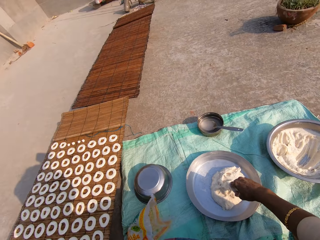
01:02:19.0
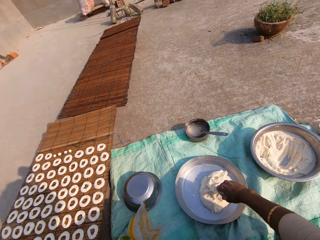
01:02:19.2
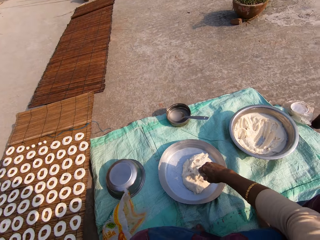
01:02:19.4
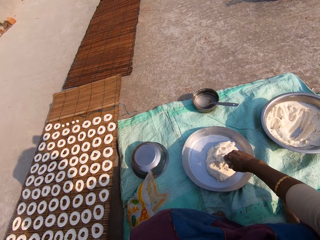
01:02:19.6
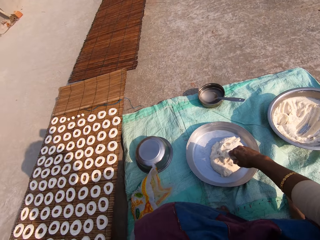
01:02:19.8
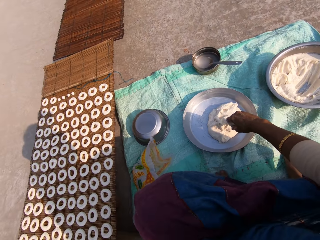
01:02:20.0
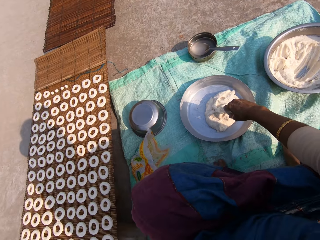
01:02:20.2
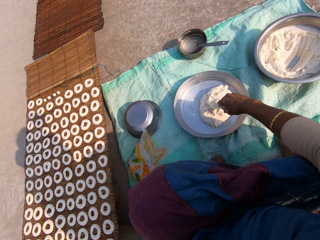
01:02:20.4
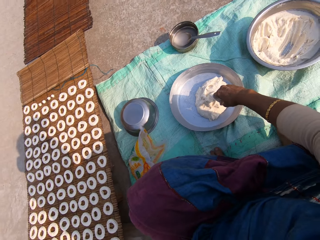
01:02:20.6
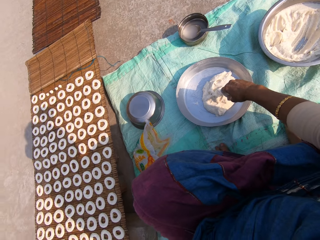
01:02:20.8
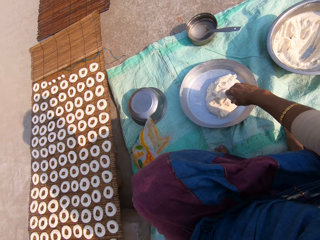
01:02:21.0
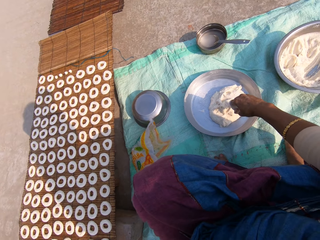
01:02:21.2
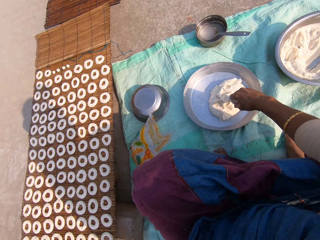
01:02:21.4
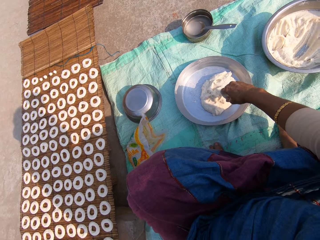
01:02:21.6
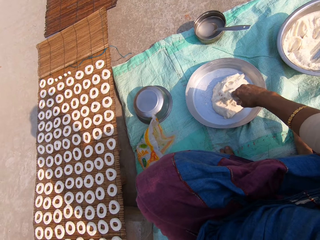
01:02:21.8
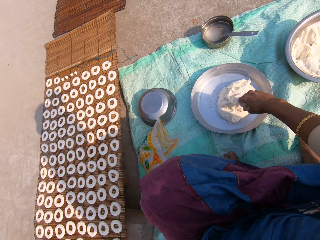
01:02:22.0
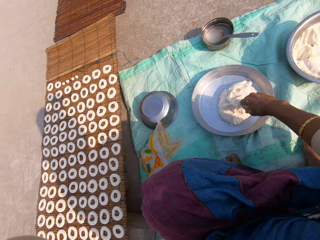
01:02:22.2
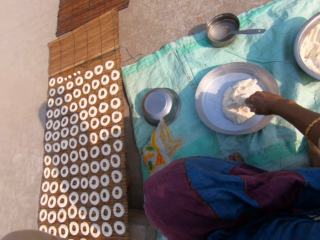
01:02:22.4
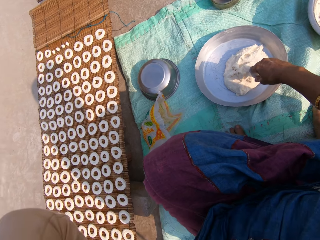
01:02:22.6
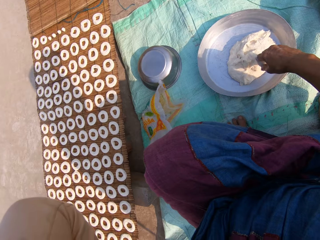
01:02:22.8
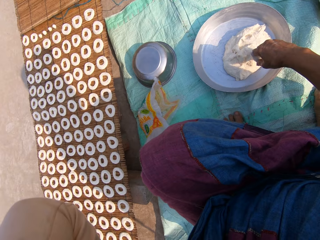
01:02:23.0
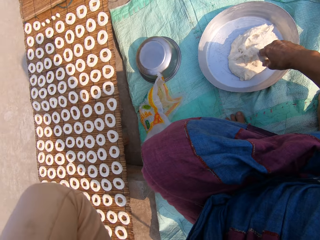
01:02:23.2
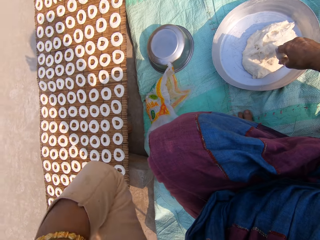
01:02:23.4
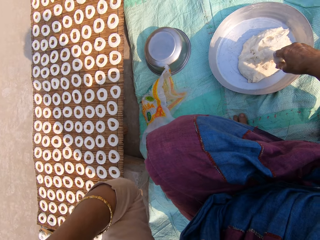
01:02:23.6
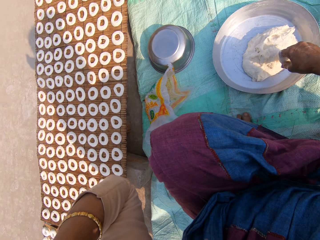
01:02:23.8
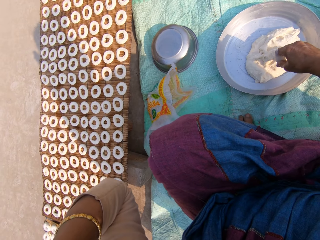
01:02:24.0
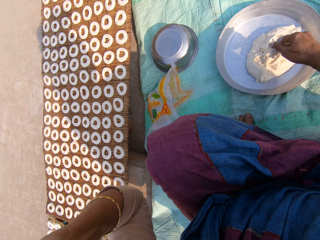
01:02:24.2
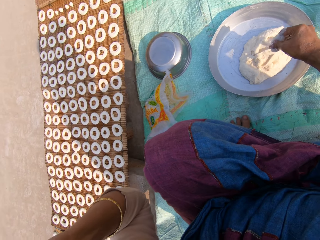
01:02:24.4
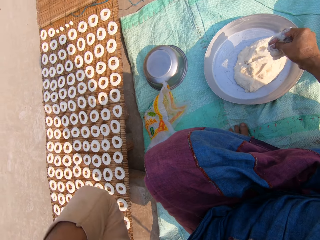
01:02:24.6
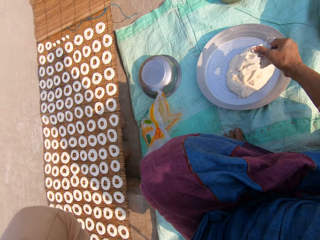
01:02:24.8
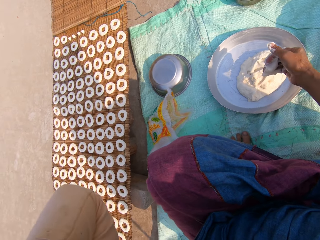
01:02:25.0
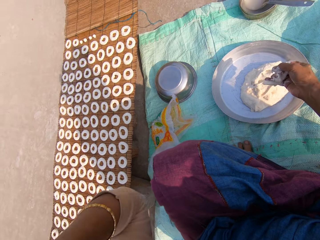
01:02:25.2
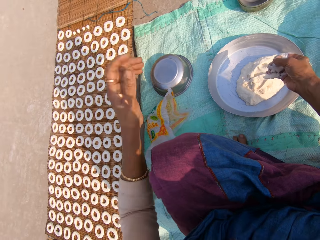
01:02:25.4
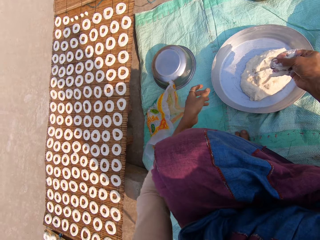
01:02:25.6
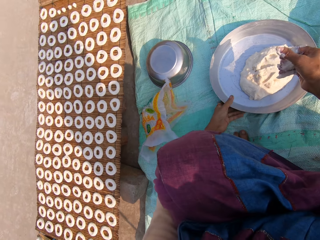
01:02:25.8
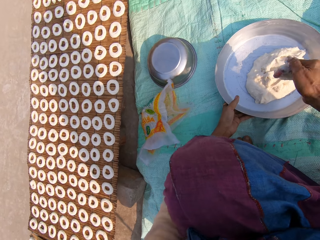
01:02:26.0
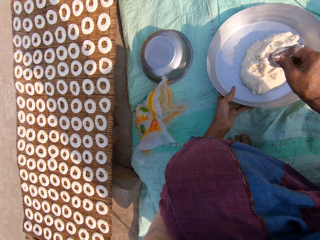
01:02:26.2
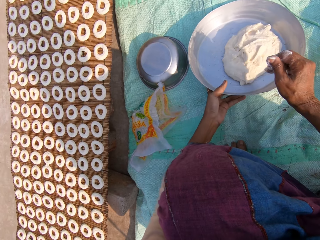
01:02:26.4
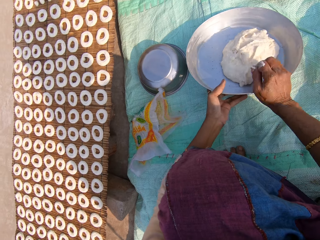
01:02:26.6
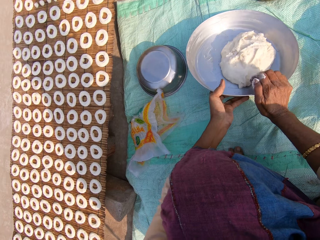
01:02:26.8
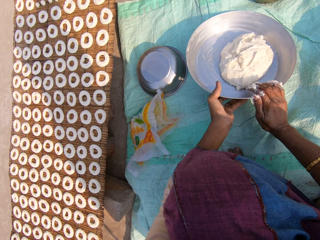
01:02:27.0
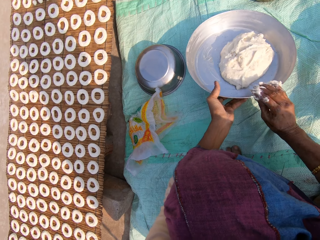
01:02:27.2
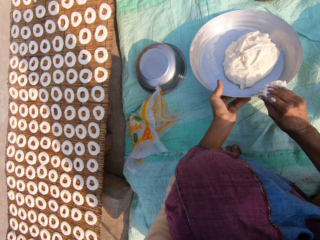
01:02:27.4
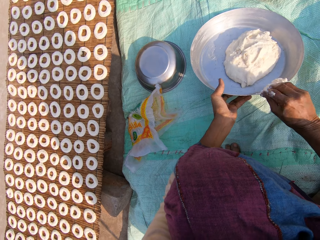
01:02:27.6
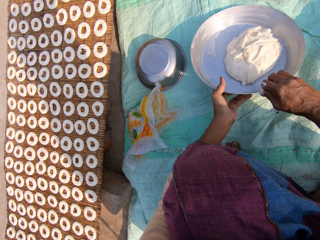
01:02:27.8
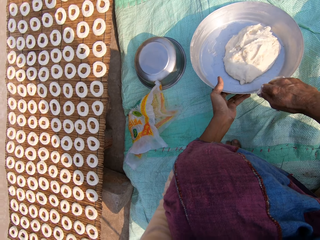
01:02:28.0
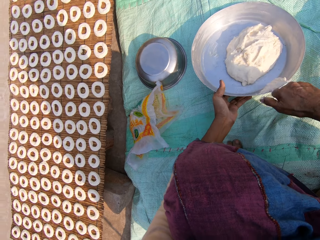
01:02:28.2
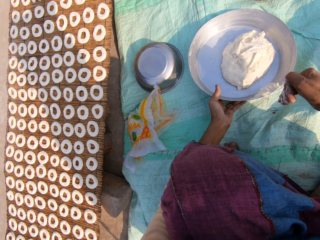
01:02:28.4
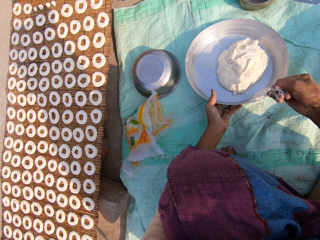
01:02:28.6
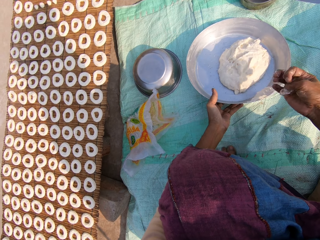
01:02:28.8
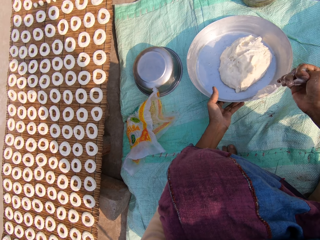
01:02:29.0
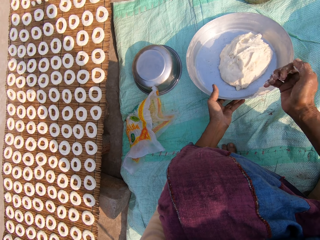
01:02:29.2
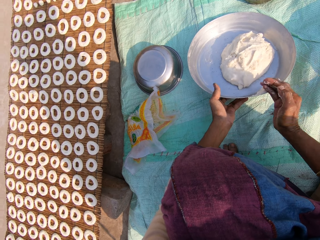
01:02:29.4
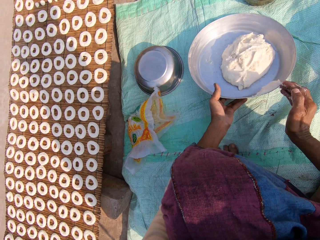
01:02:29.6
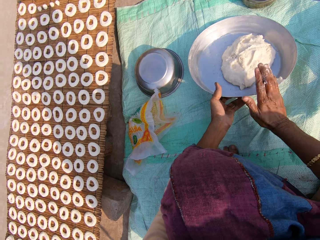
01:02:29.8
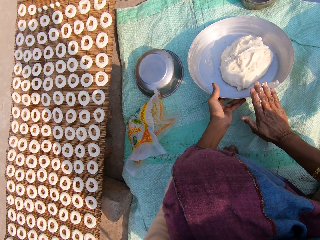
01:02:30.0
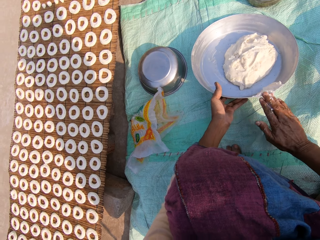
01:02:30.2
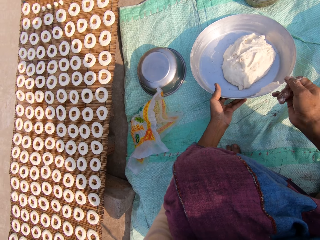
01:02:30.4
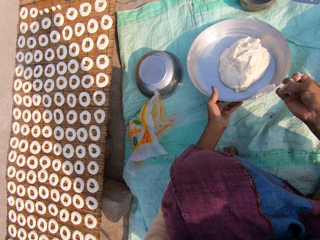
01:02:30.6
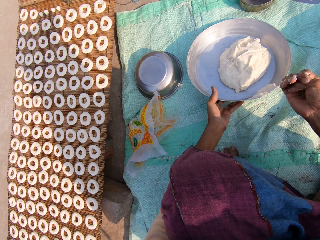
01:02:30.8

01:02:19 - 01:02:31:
The camera wearer looks around. She holds the tray. She moves the tray on the sack with her left hand. She moves the basin. She sticks dough on the basin. She cleans the dough in her right hand on the tray.

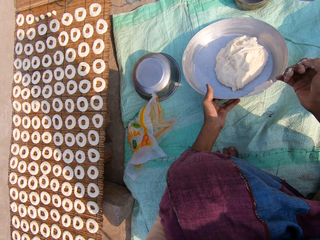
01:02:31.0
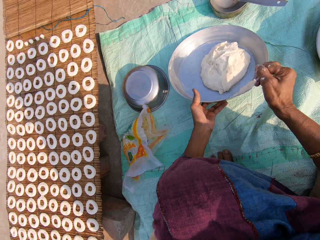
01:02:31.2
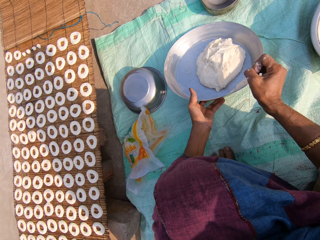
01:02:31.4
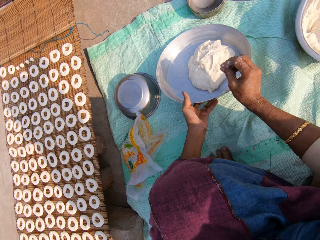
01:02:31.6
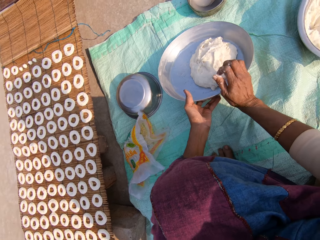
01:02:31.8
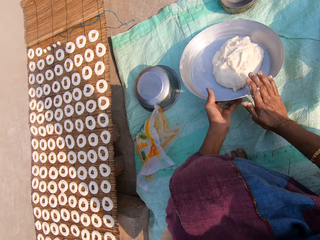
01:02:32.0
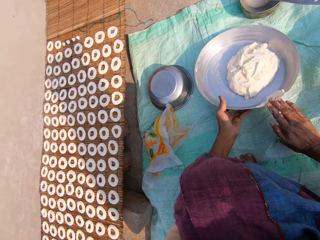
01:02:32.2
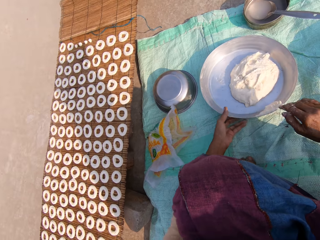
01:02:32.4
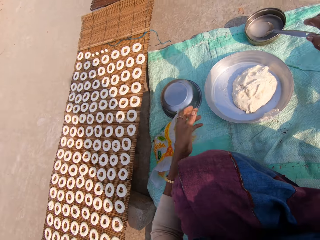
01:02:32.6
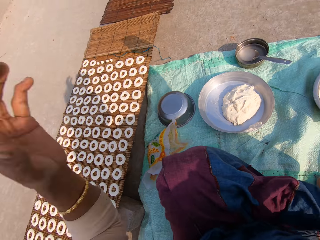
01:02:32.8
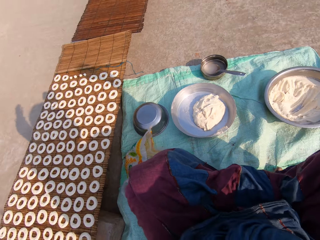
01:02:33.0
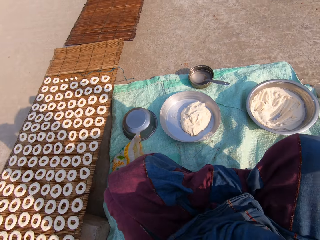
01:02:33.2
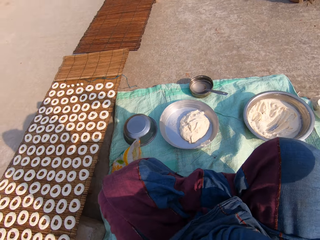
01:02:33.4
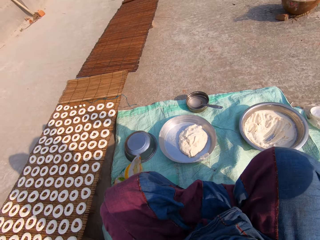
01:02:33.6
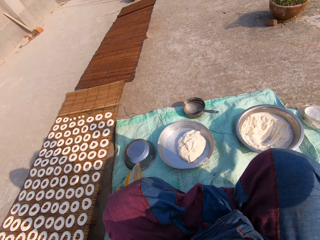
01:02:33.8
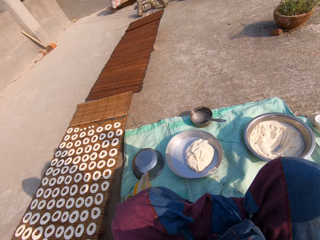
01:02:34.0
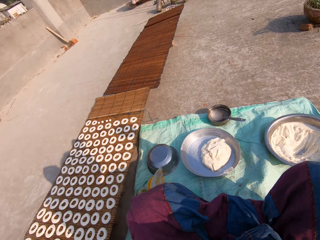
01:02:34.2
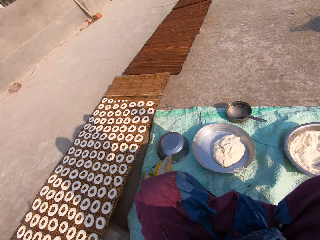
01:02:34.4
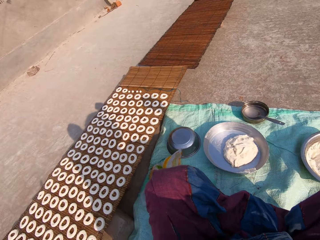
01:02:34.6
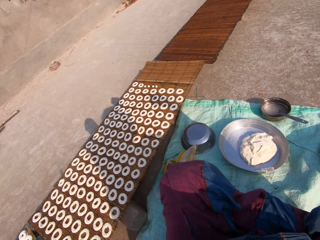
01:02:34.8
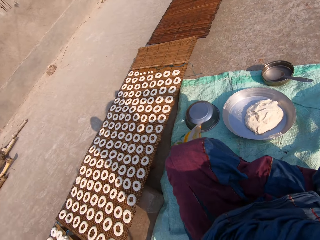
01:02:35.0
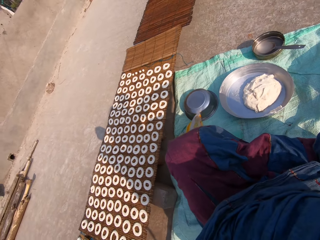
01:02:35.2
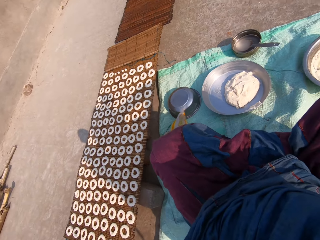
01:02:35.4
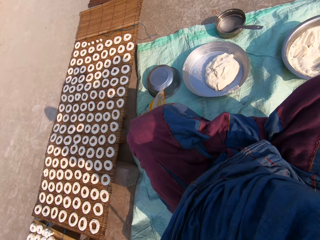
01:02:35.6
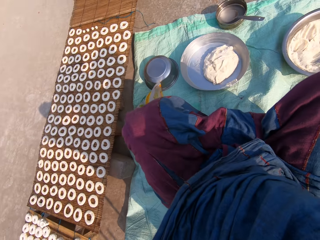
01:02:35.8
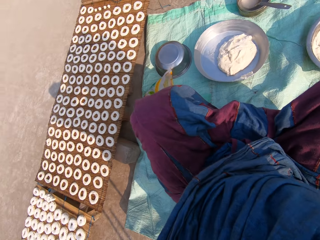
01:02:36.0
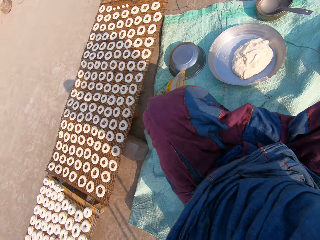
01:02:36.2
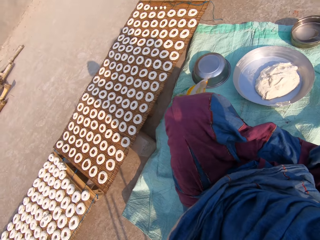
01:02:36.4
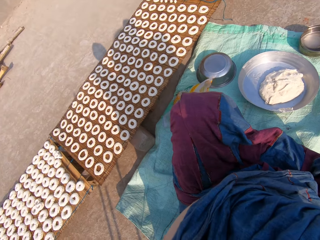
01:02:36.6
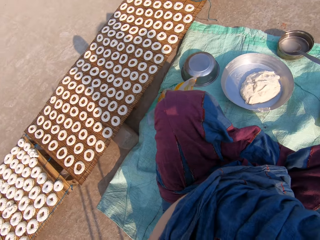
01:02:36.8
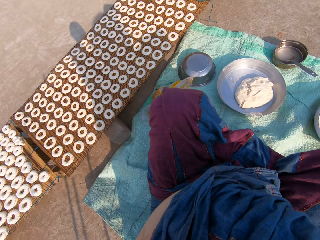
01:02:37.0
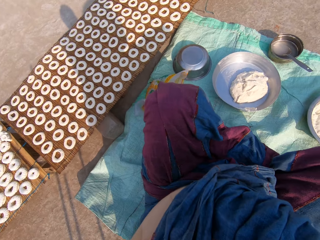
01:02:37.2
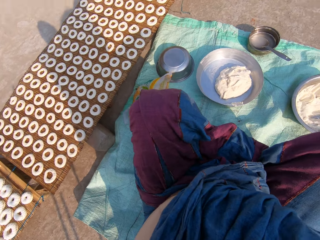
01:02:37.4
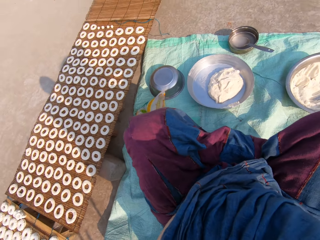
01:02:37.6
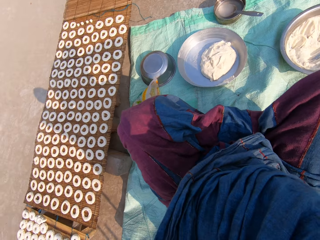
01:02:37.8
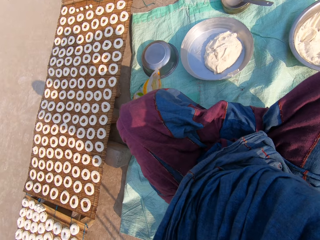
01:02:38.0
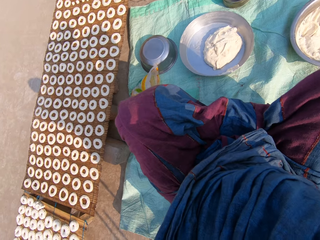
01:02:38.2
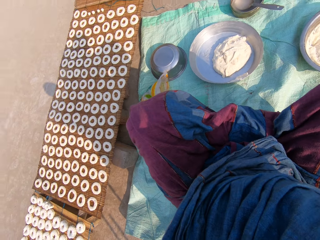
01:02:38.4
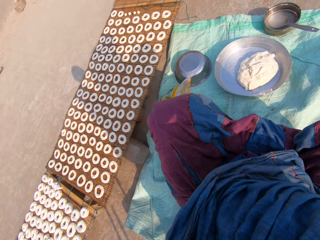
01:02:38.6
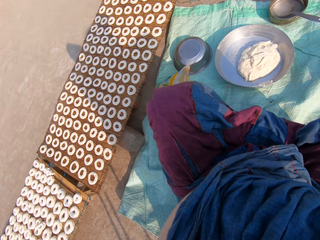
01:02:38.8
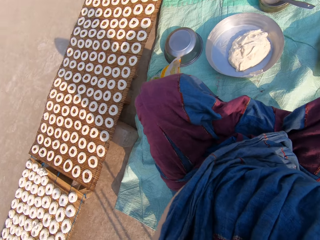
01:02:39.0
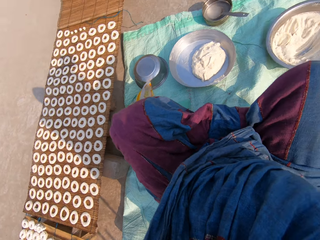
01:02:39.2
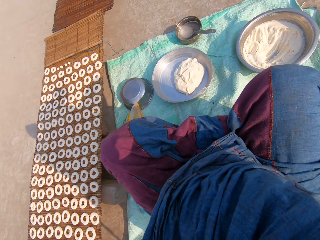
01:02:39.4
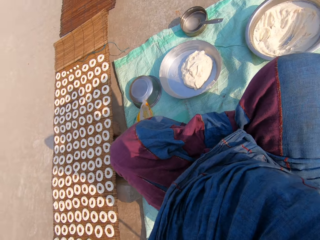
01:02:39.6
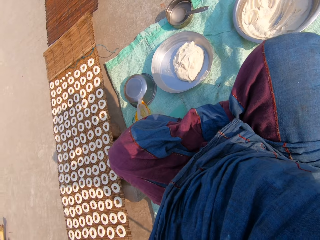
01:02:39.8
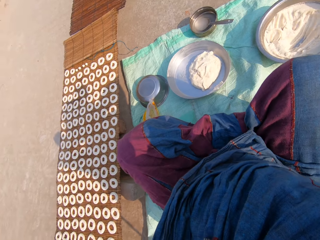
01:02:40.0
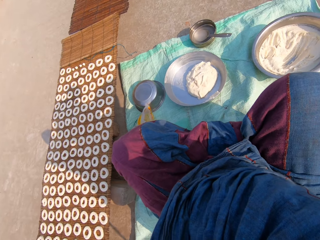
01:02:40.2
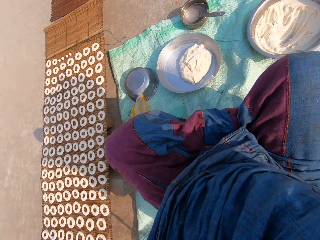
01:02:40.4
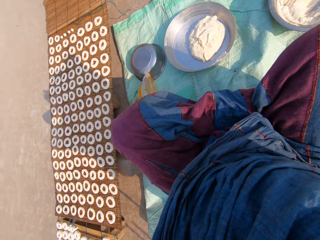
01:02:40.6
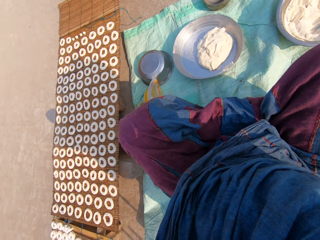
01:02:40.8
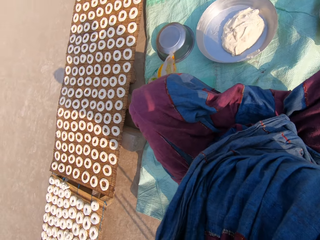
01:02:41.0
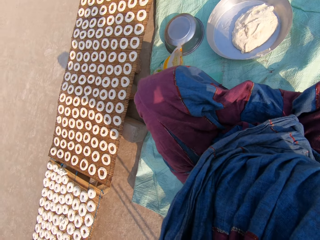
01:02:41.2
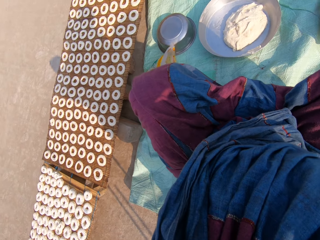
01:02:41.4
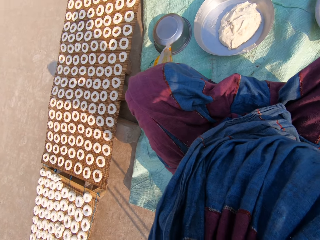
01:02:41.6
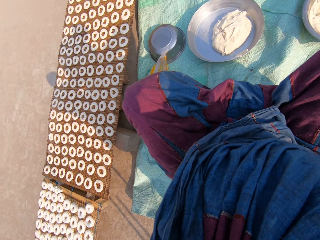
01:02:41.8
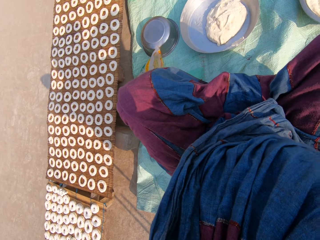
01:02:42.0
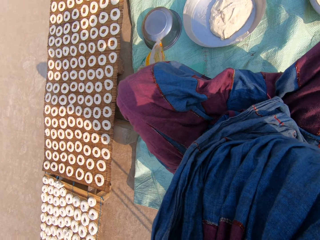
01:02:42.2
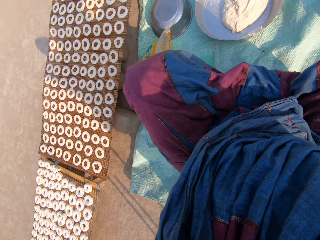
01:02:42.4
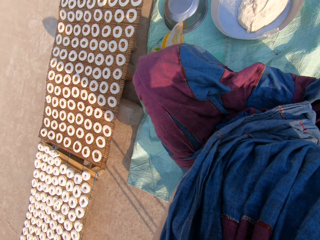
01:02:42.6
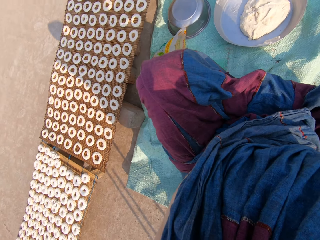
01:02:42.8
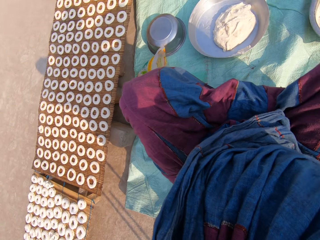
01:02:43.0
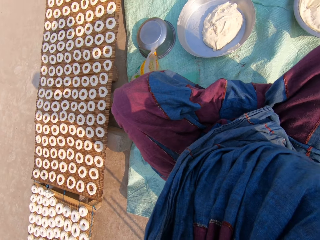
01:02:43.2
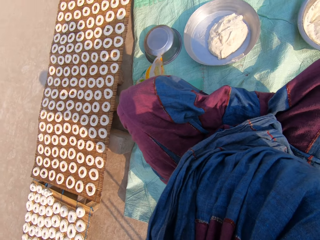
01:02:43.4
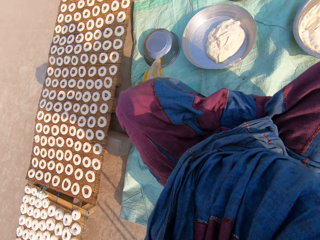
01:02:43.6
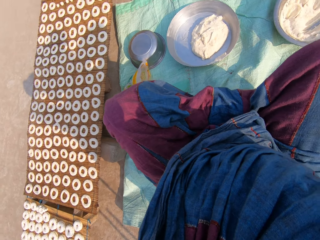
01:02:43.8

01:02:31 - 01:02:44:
The camera wearer looks around. They adjust the camera with both hands.
